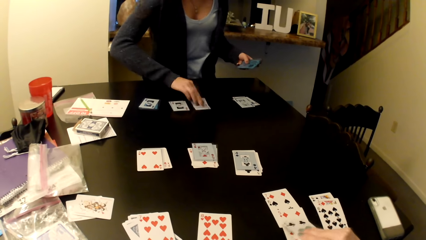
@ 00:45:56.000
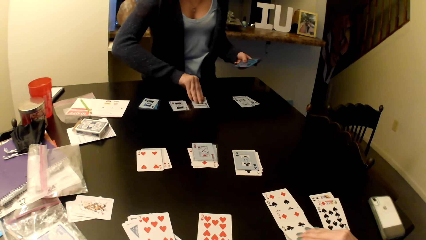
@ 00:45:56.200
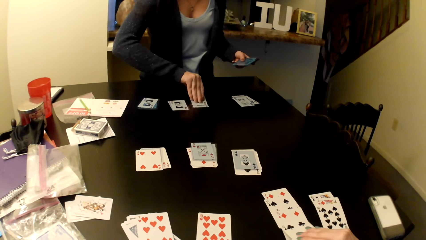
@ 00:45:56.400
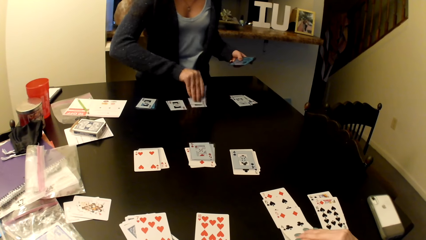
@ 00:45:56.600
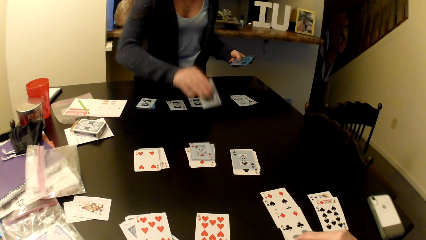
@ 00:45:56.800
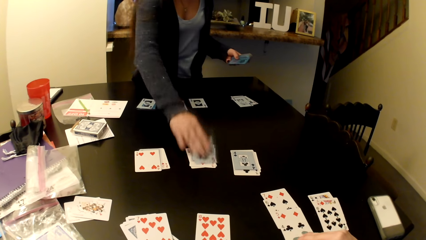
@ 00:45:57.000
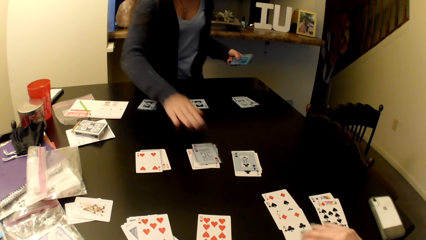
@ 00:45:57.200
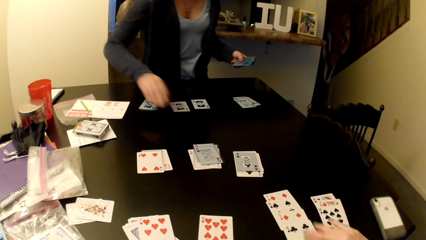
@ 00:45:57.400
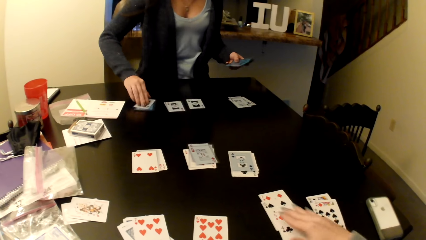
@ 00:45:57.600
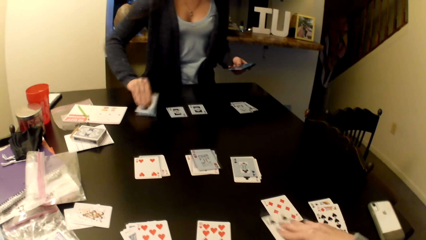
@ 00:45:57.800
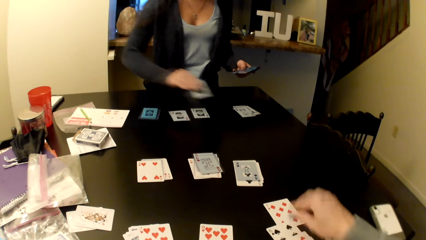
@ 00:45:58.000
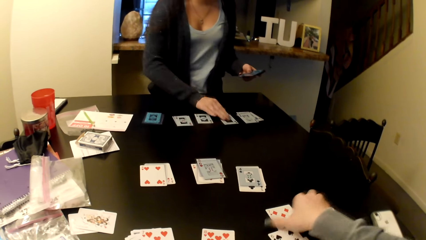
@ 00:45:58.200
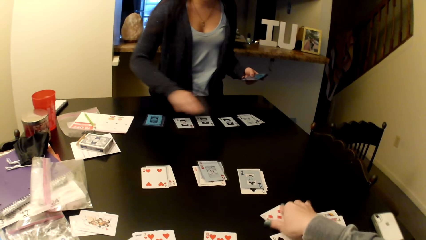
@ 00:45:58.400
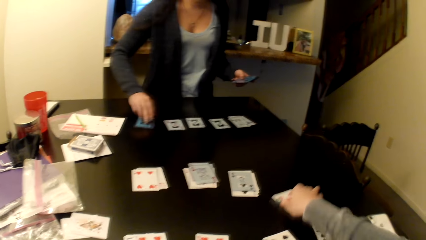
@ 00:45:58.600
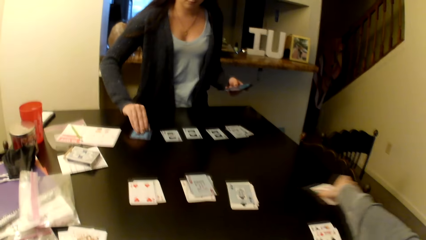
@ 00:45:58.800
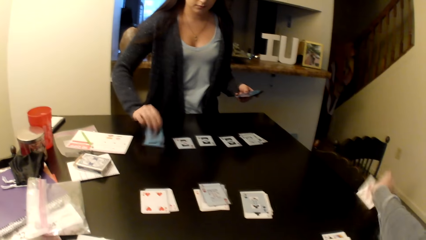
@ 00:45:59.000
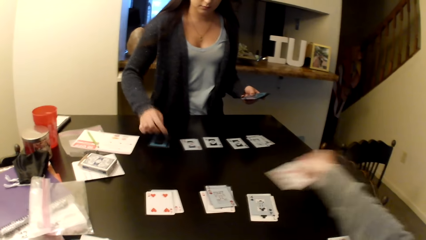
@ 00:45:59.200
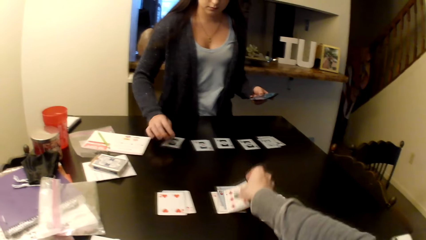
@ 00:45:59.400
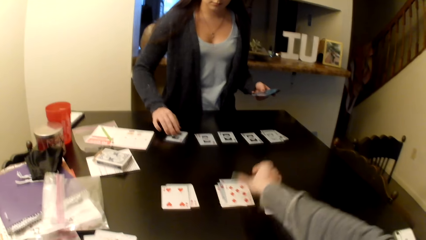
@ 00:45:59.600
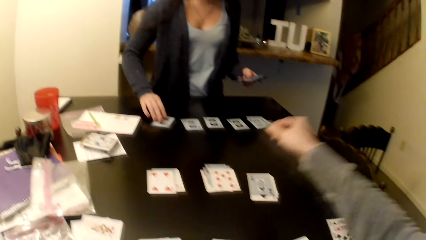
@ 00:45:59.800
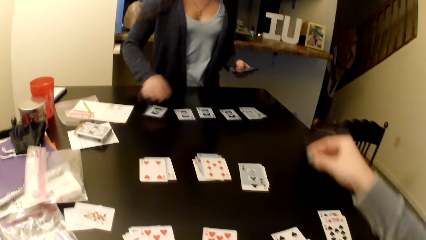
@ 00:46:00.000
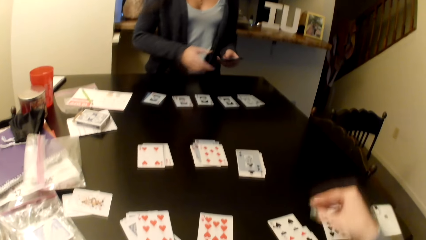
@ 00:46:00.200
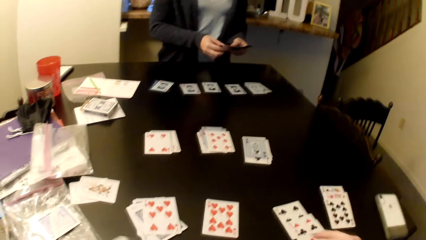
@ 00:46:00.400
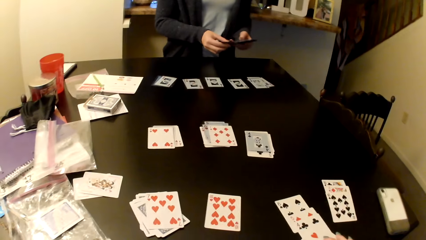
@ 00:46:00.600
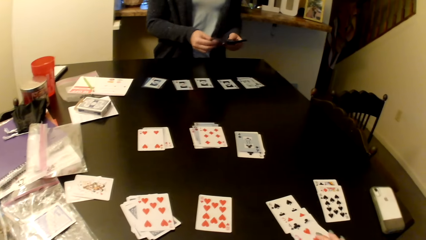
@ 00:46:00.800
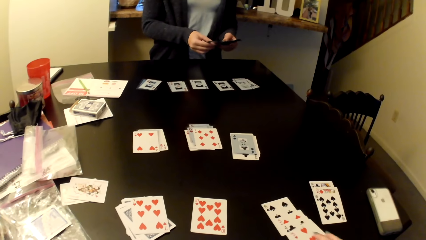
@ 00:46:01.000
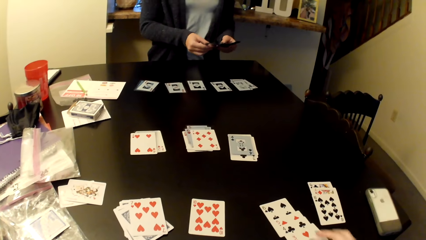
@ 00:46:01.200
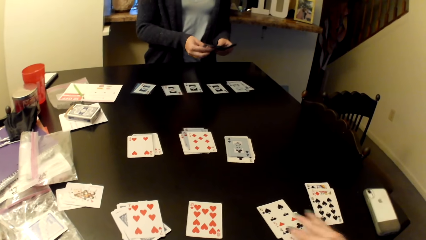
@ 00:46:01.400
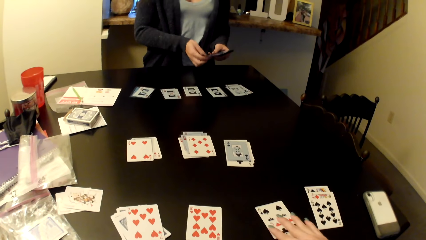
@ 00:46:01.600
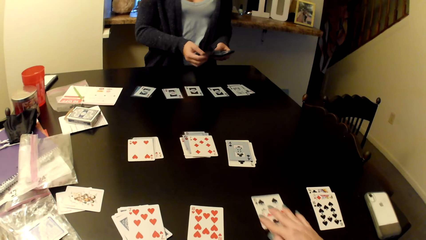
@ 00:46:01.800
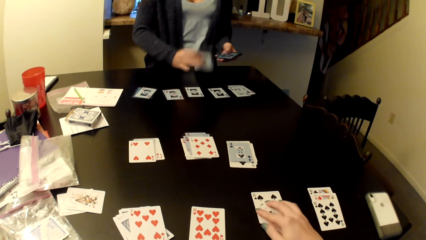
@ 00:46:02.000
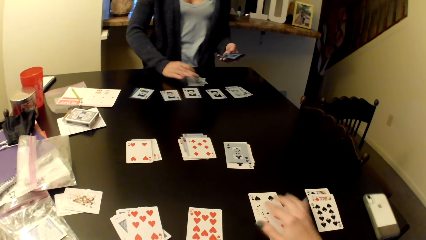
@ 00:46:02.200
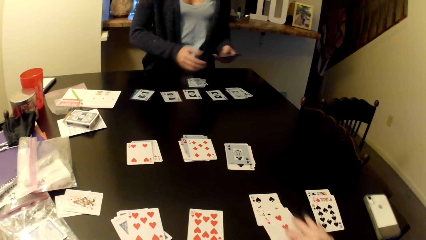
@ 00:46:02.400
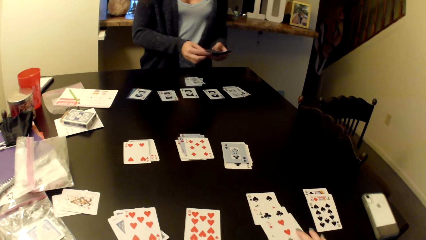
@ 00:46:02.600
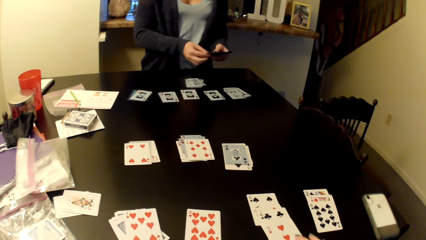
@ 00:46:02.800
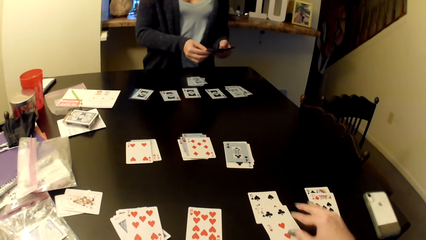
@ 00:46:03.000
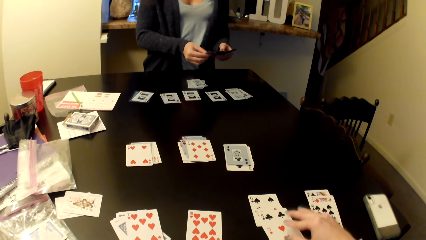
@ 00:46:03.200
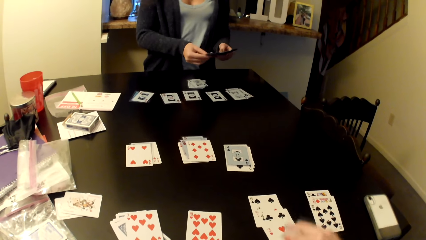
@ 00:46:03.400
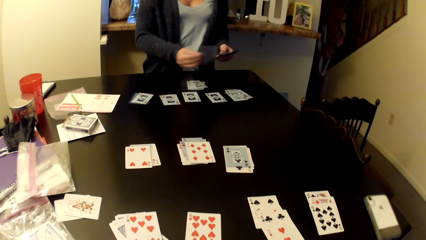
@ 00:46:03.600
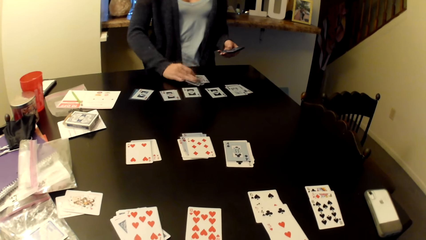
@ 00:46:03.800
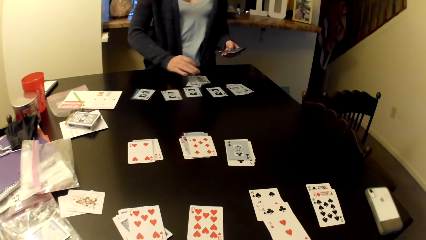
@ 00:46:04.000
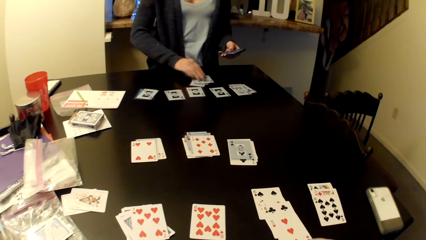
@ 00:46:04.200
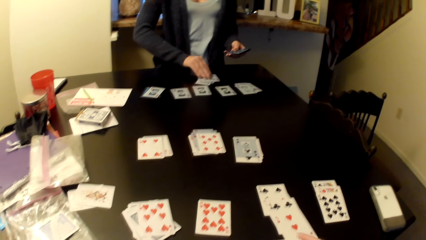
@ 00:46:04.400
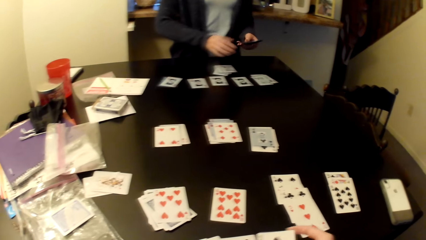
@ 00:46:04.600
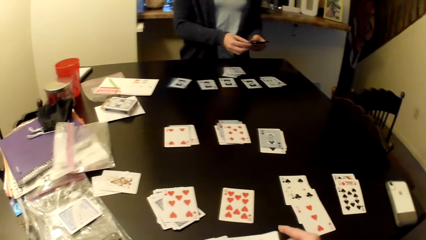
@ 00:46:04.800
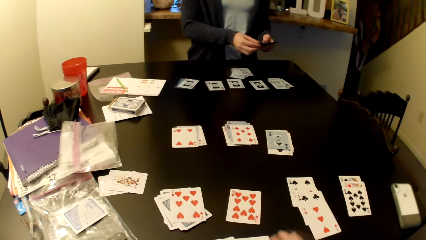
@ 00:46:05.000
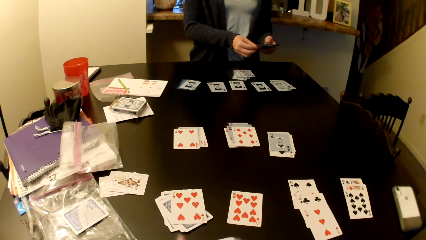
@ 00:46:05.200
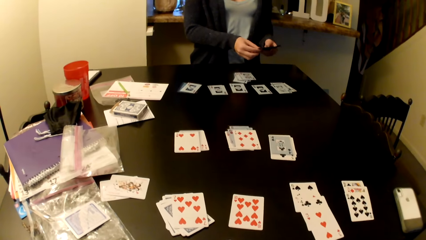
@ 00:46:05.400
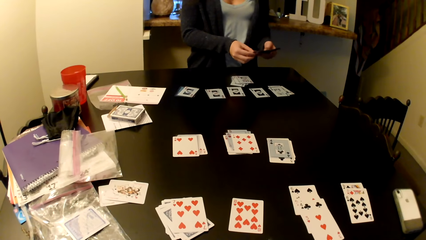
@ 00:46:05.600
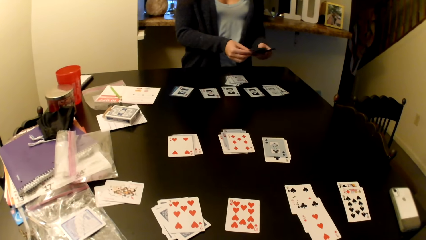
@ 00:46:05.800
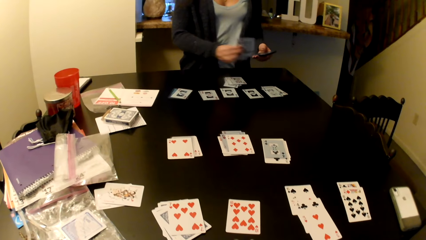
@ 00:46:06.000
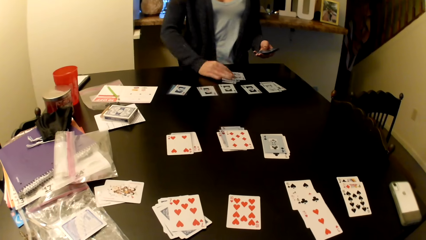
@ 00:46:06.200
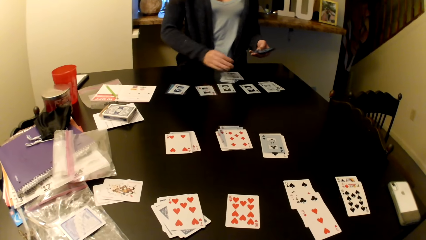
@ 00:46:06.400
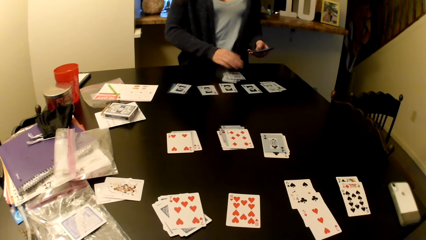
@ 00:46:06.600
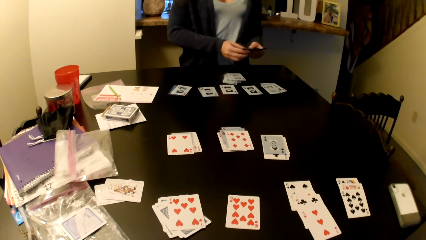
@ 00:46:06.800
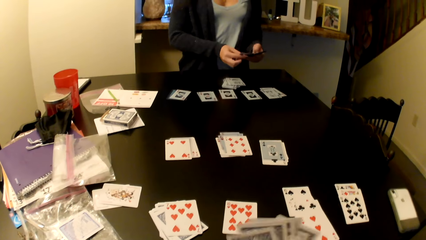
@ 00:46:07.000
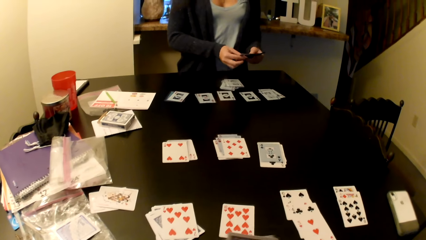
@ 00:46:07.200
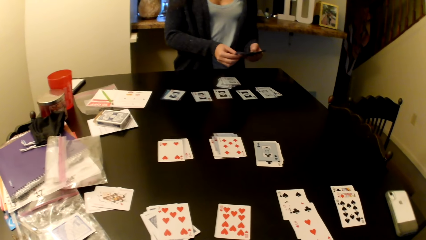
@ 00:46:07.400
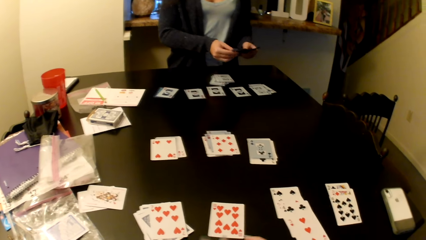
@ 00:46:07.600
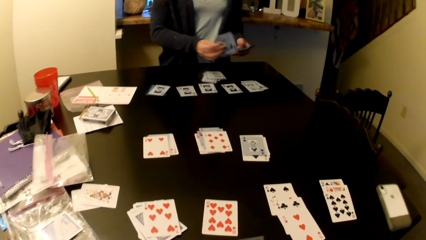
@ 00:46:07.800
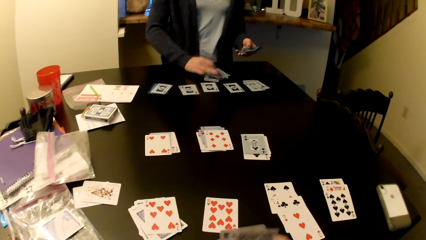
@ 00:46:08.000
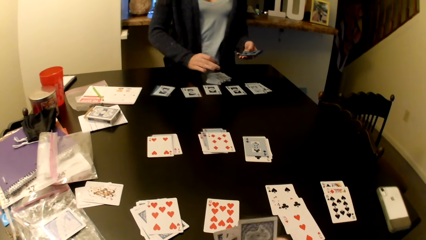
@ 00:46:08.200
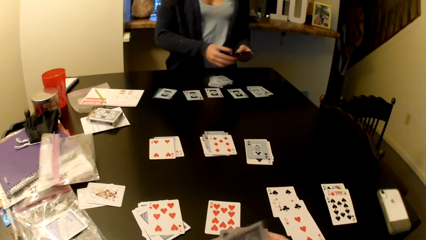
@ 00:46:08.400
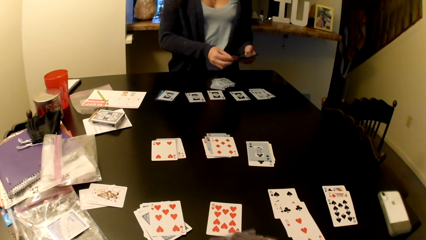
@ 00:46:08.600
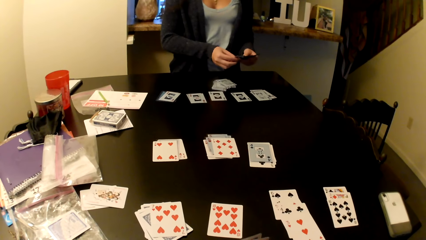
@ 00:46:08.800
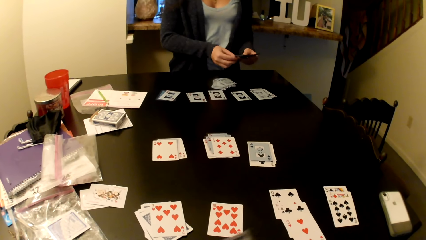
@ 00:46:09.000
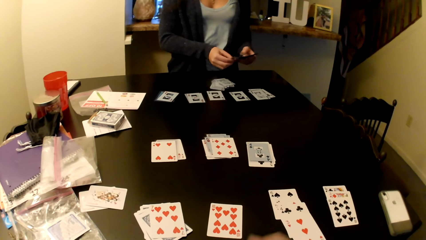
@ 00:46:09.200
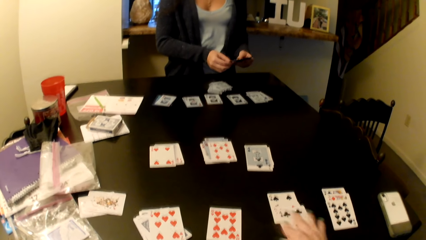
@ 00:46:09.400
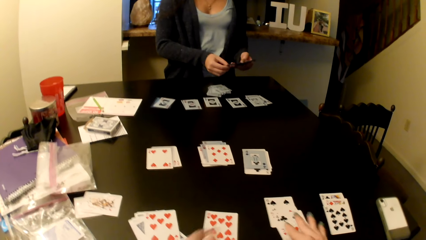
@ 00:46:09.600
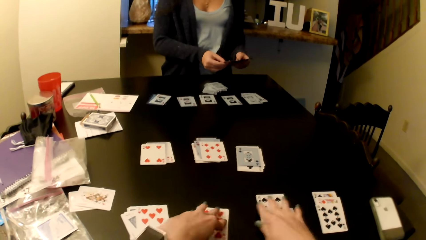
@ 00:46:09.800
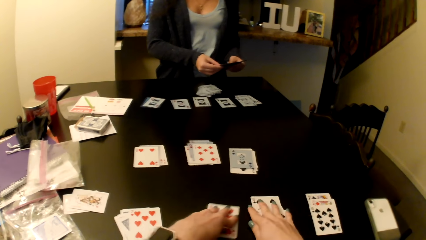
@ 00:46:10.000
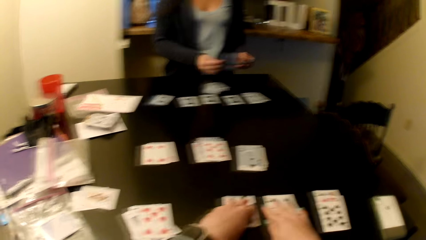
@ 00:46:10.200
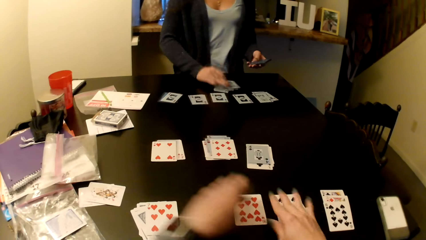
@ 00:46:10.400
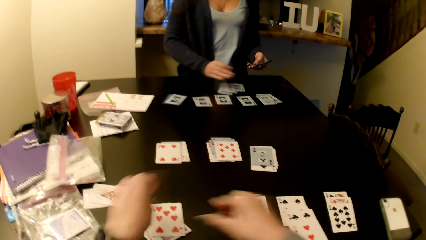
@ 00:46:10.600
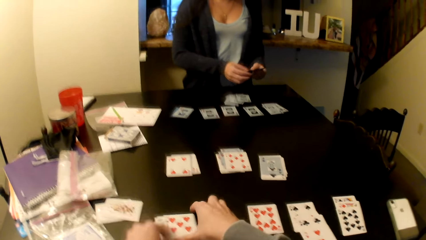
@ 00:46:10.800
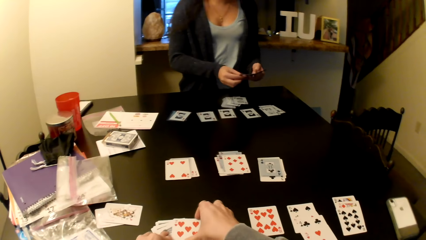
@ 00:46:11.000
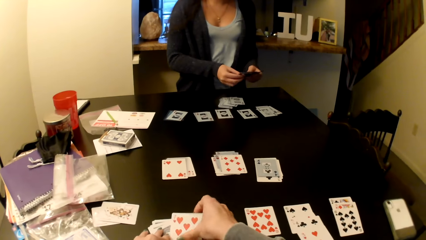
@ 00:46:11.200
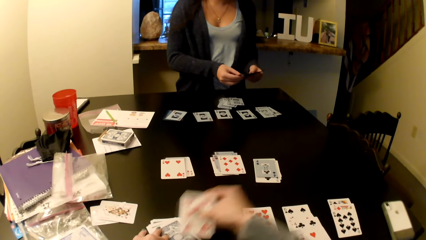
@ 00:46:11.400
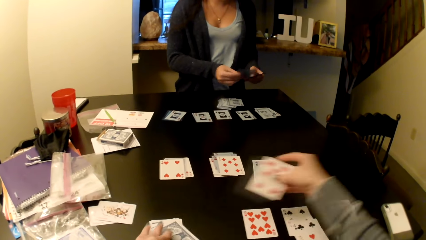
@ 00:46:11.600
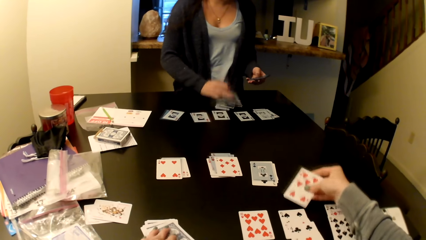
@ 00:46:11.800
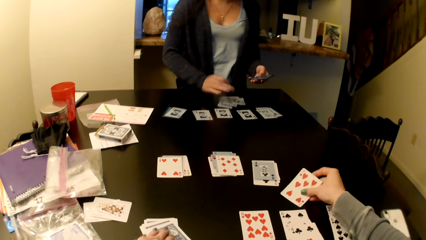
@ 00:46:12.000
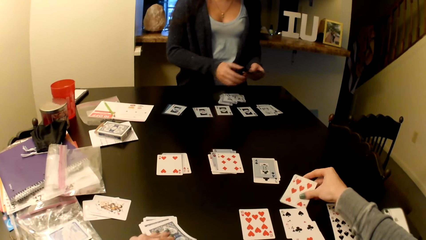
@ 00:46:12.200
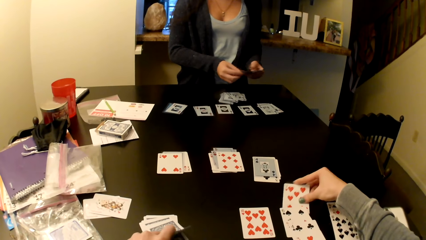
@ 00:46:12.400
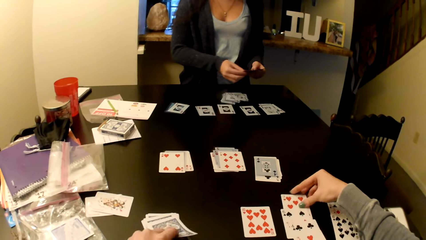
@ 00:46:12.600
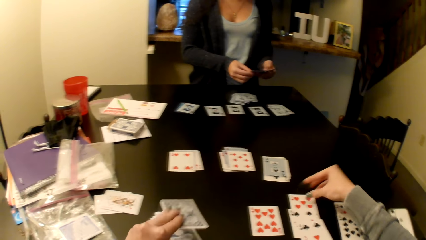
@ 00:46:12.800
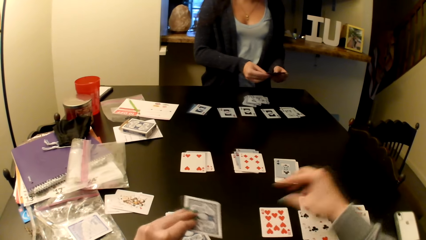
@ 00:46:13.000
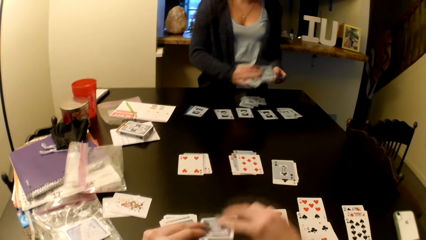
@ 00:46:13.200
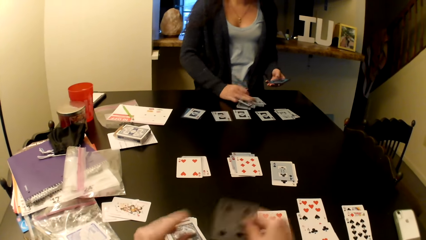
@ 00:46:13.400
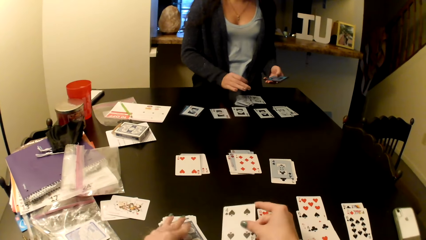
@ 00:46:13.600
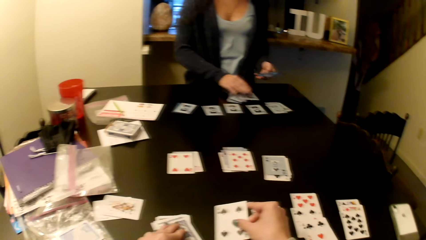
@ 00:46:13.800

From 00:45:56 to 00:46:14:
A woman puts the card from the table. She does it again. The woman picks the card from the table. The camera wearer places a card on top of other cards on the table. The woman shuffles the card and selects some cards on her hands. The camera wearer pushes the card on the table. The woman places the cards on the table, shuffles the card, puts the card from the table, shuffles the card and puts the card from the table. The camera wearer shuffles her cards. The woman shuffles the card. The camera wearer moves some cards on the table. She picks the card on the table. The woman shuffles the card. The camera wearer places the card on the table.
